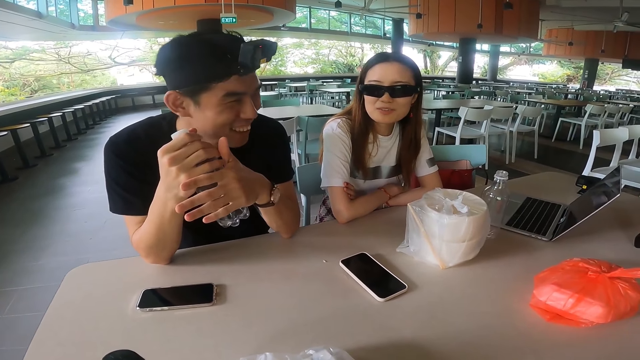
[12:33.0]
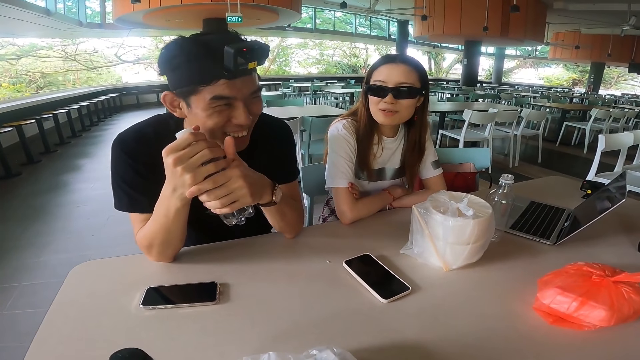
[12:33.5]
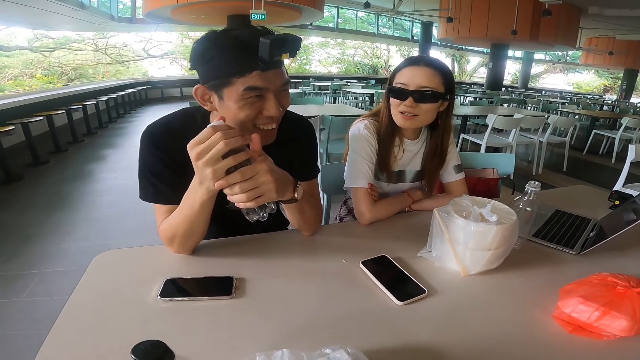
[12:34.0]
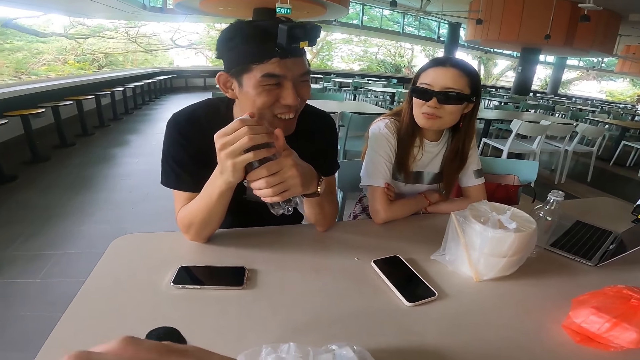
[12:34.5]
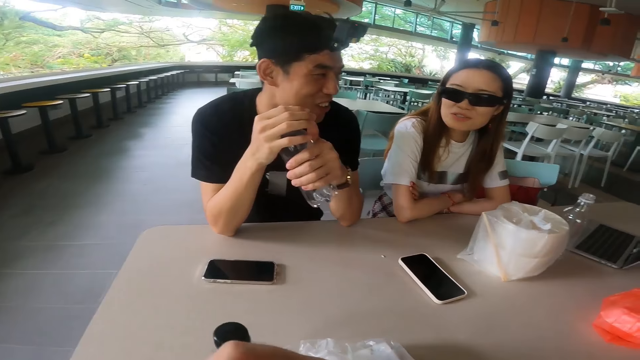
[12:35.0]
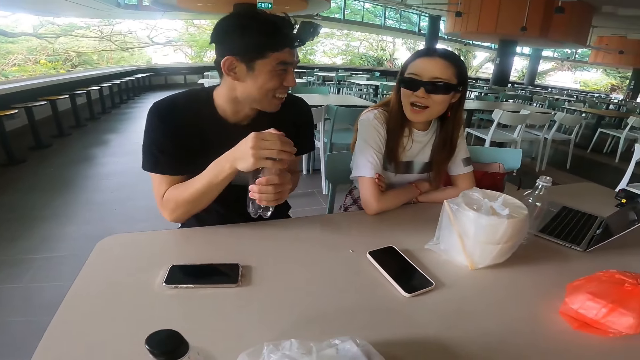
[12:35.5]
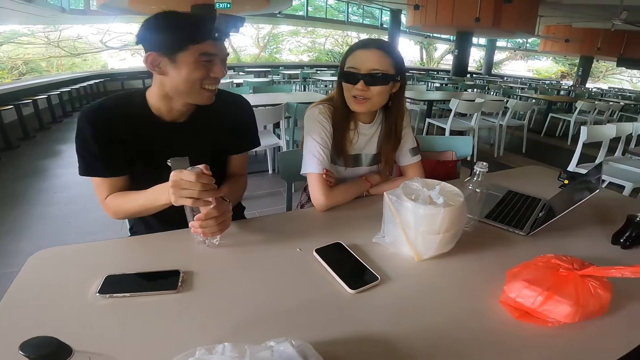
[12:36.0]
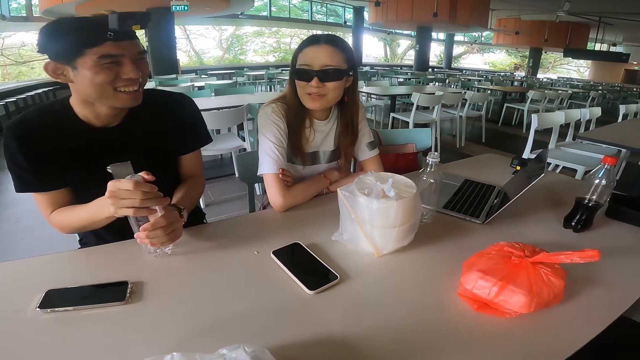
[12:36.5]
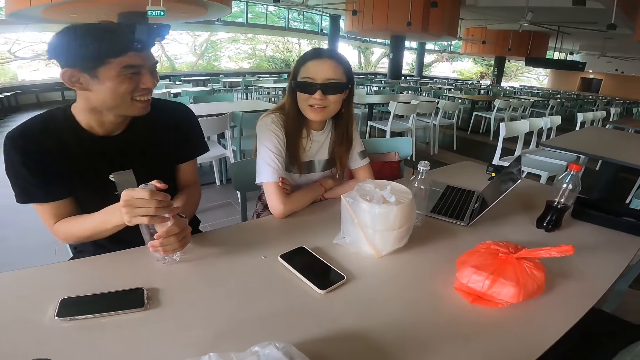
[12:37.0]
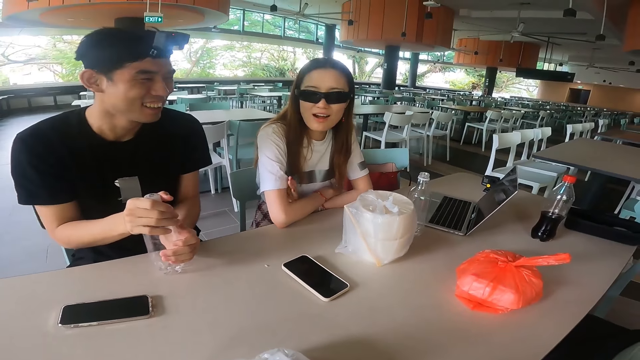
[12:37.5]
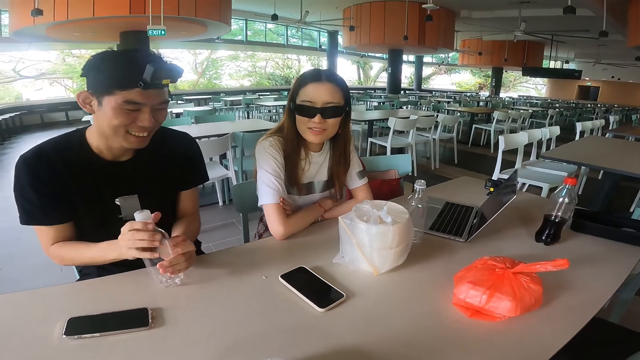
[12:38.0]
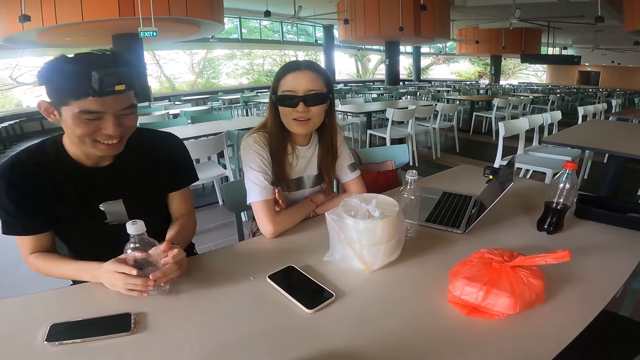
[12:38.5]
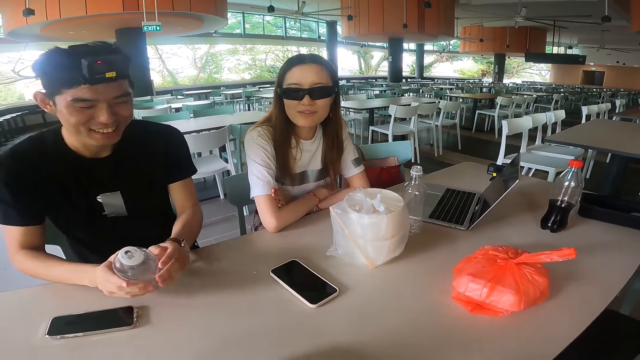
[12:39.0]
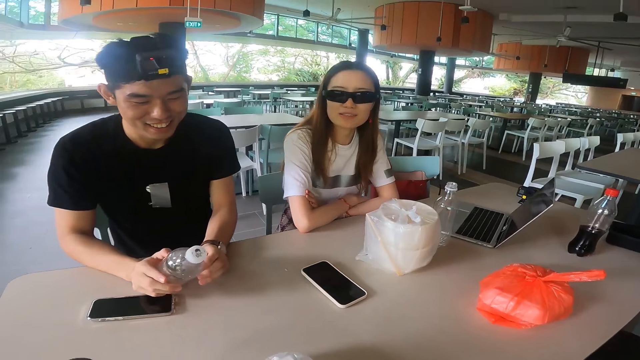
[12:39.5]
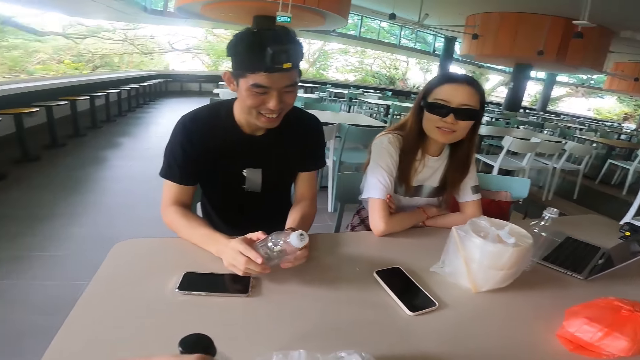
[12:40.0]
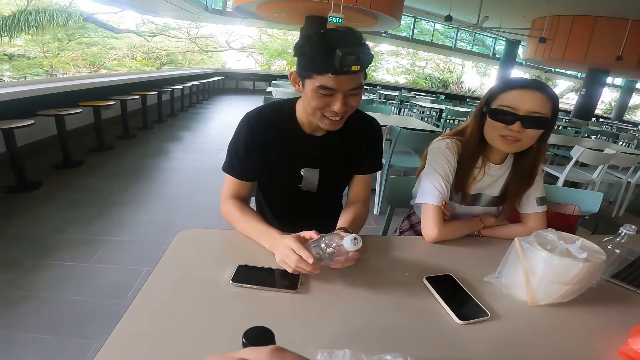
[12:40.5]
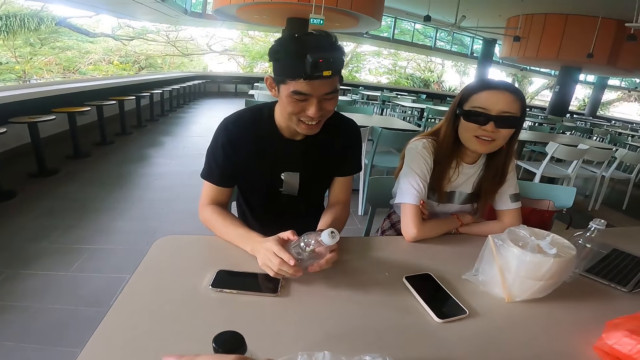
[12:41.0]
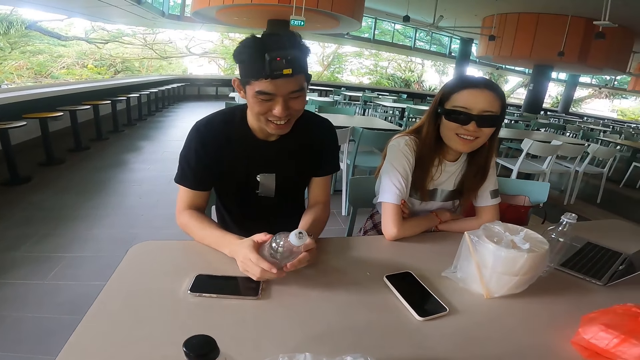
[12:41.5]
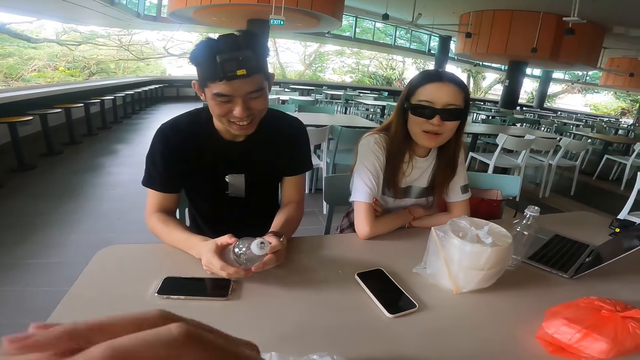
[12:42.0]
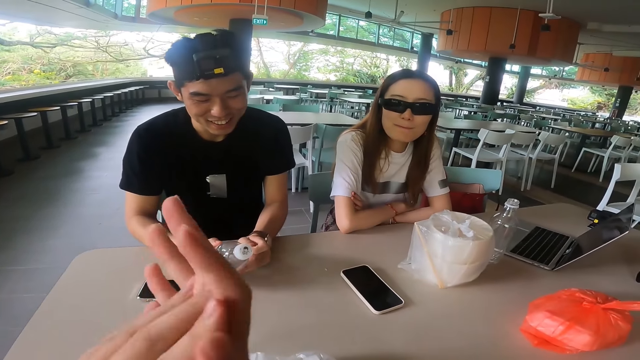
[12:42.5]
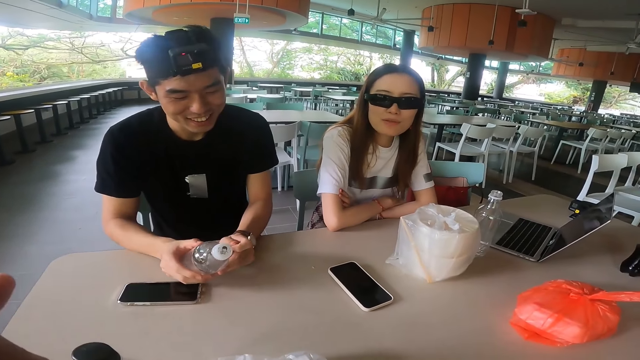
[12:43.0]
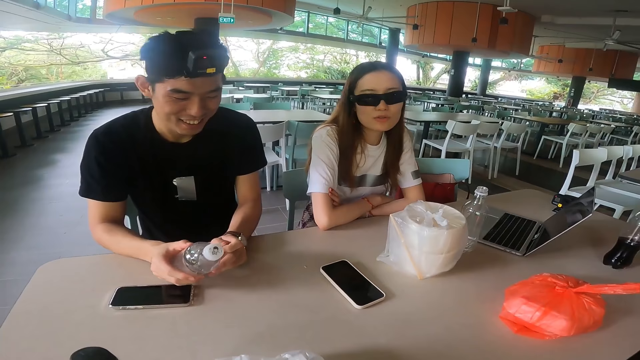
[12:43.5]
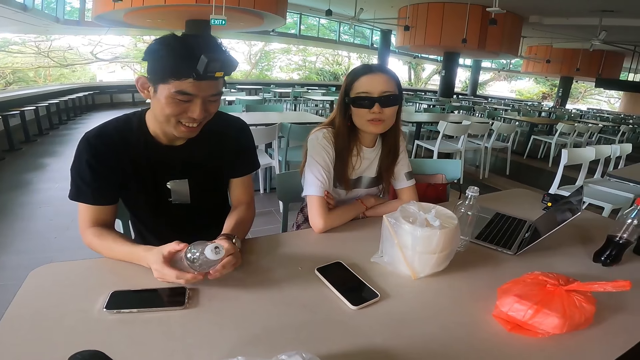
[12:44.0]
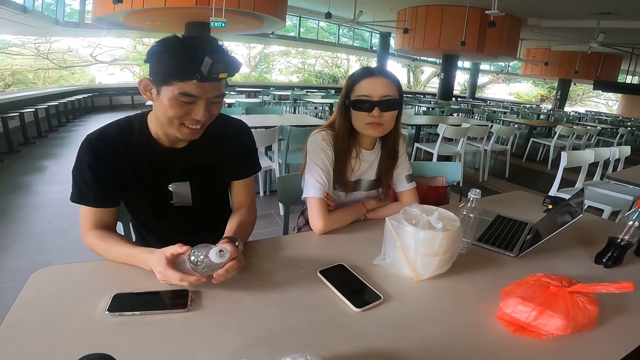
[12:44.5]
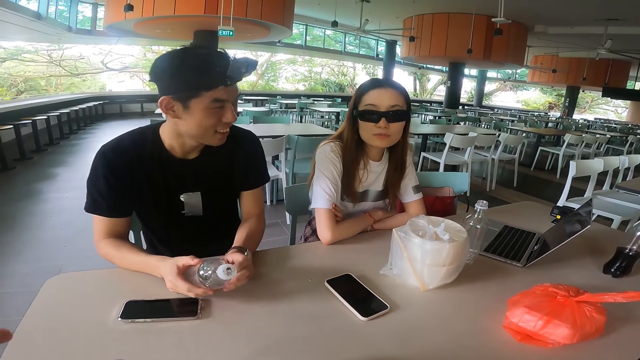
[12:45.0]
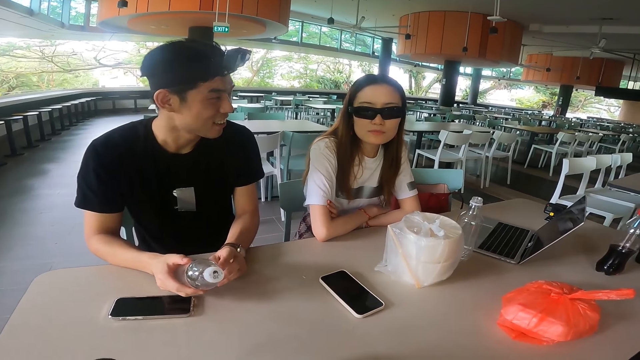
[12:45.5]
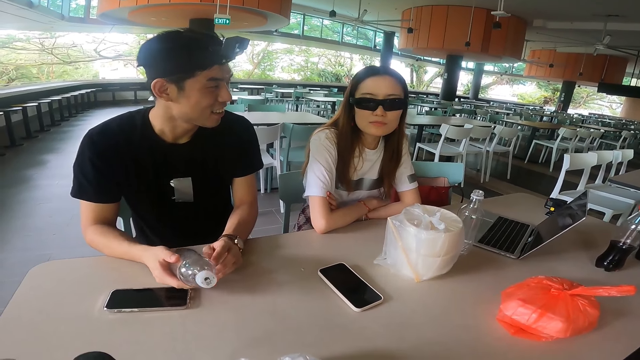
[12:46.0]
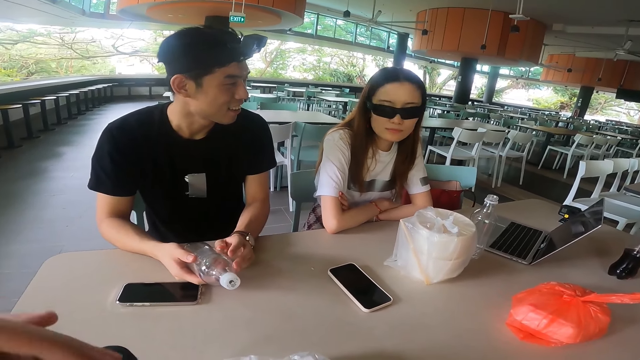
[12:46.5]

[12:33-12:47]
A man leans back. The man hits on the table with the bottle and adjusts the bottle. The camera wearer adjusts hands.

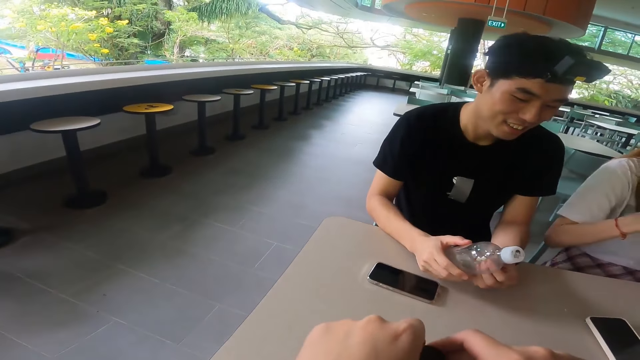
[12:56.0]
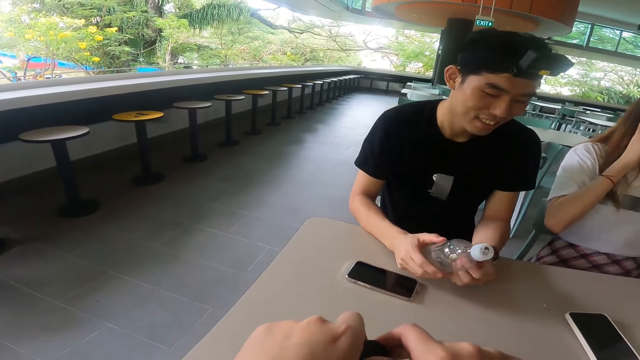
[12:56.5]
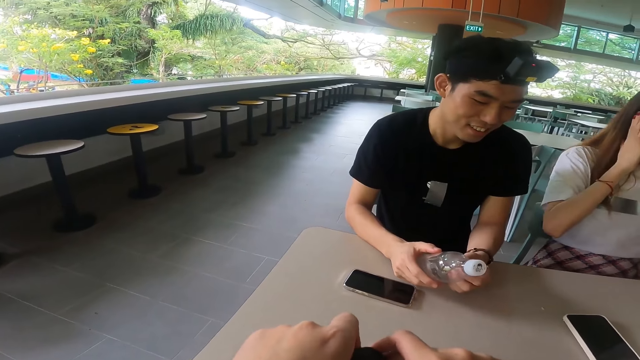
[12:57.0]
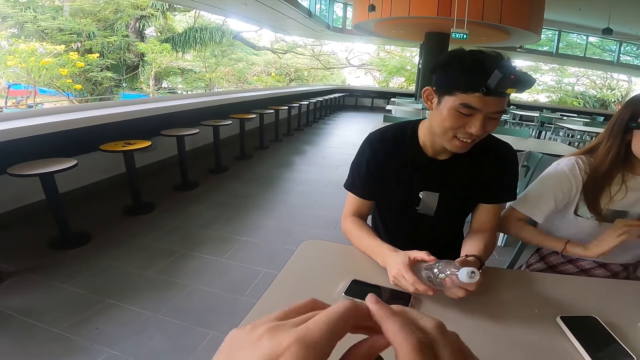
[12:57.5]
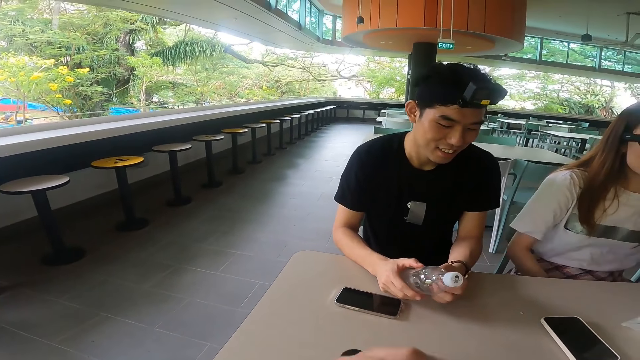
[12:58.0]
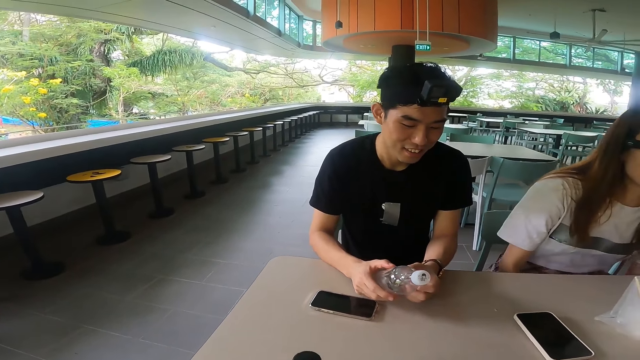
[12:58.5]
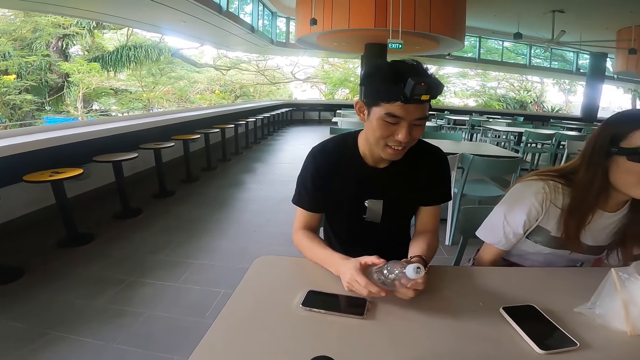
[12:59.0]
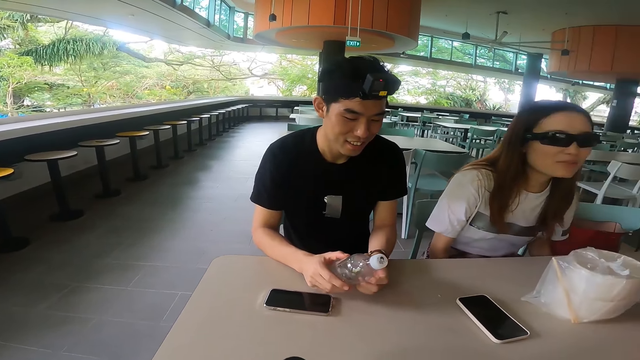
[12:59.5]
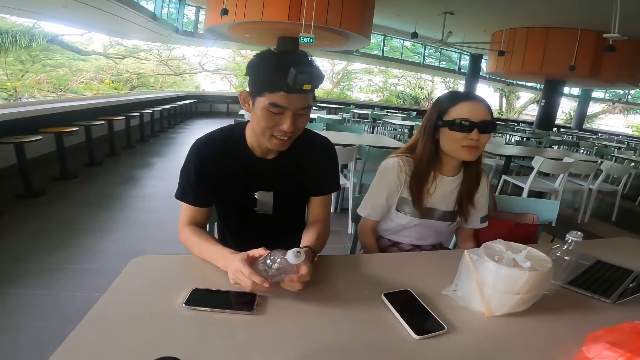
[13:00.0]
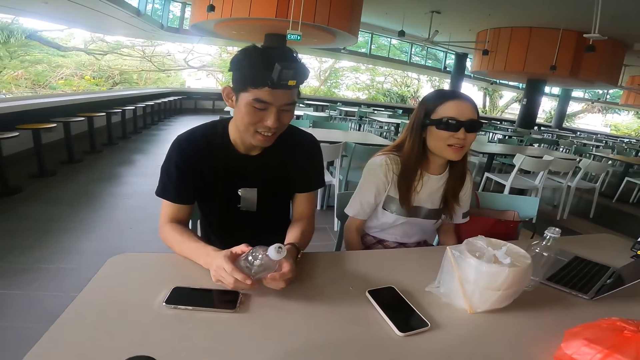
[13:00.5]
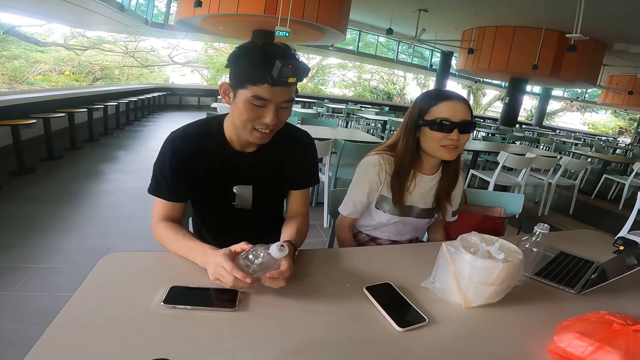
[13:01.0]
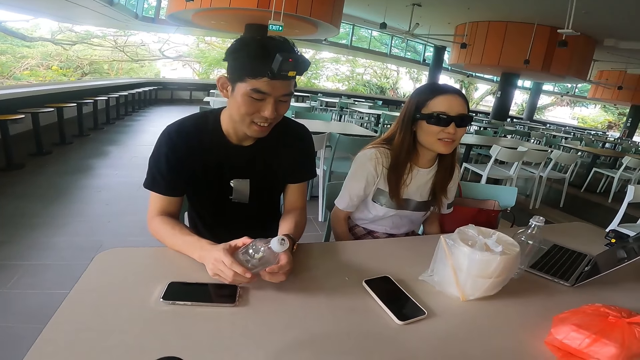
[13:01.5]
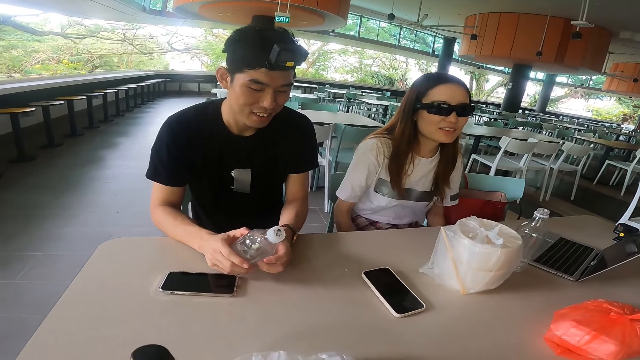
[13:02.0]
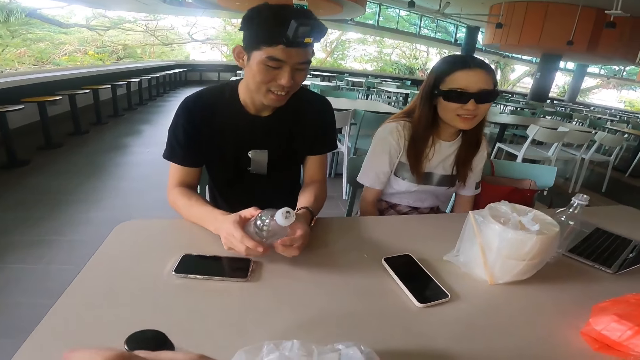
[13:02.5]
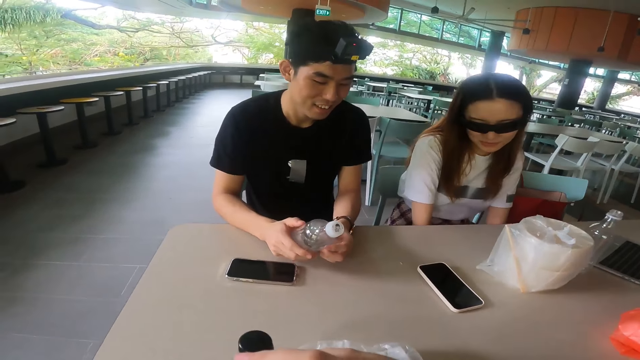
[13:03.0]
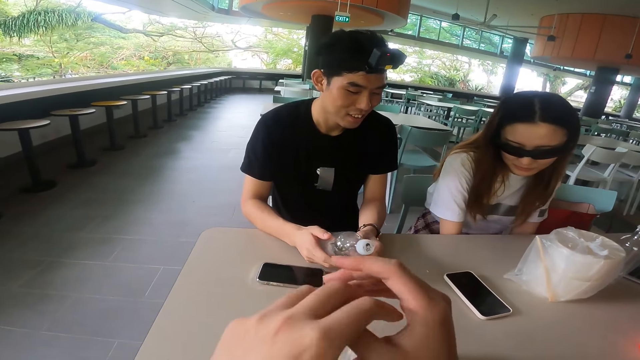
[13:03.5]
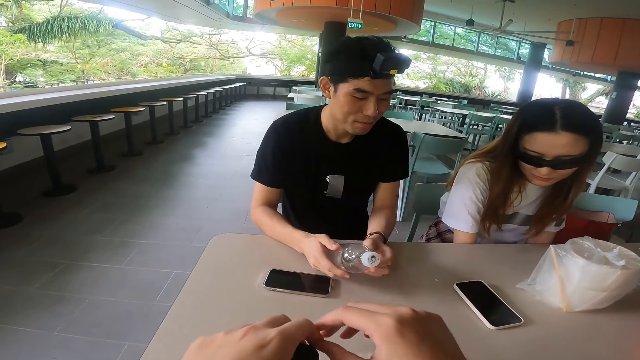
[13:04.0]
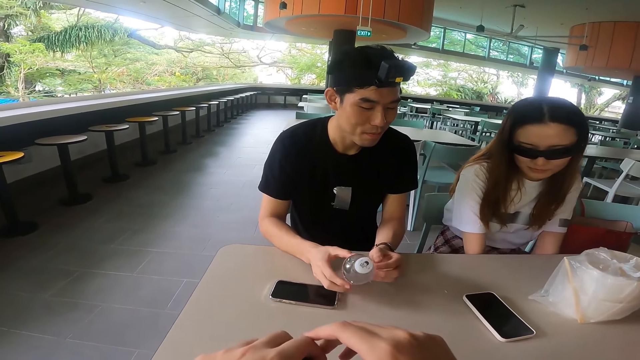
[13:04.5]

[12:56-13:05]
A woman adjusts the camera on her head. The woman adjusts hands. The camera wearer adjusts hands. The woman leans towards the table. The camera wearer adjusts hands.
